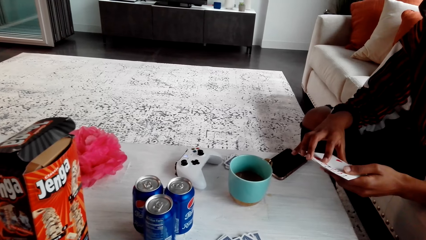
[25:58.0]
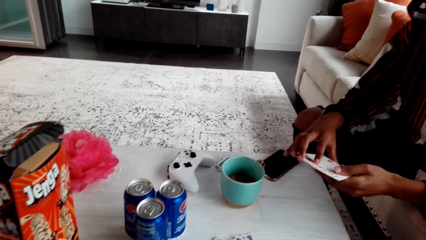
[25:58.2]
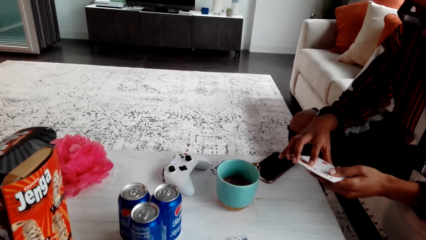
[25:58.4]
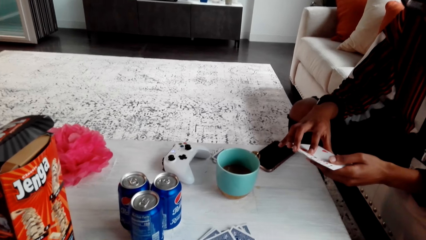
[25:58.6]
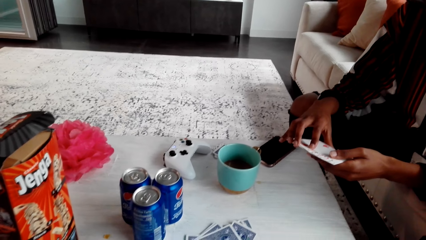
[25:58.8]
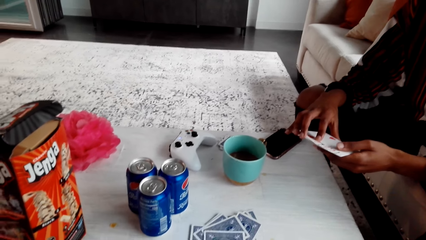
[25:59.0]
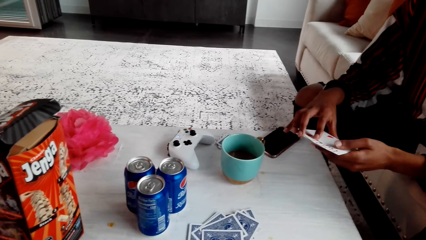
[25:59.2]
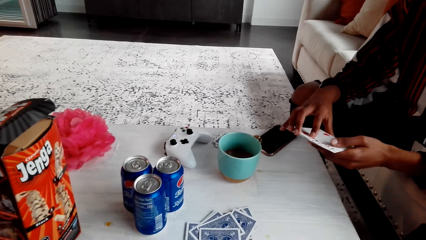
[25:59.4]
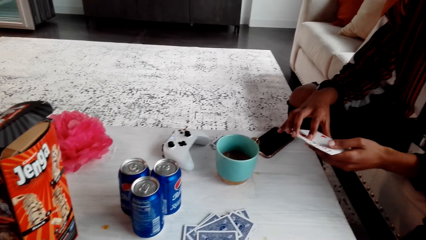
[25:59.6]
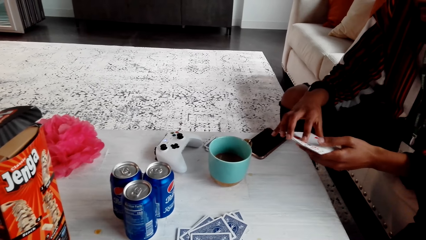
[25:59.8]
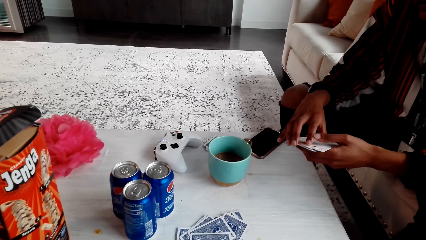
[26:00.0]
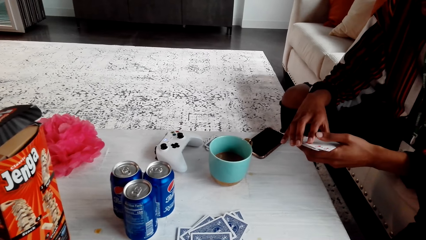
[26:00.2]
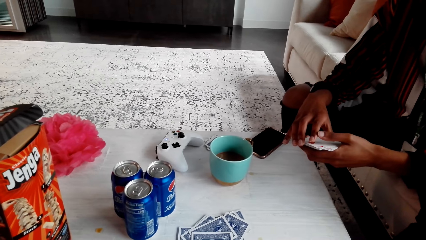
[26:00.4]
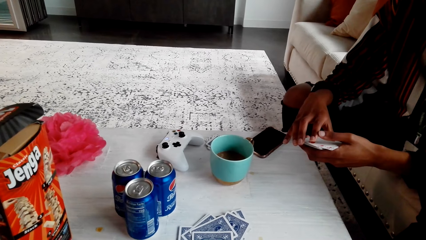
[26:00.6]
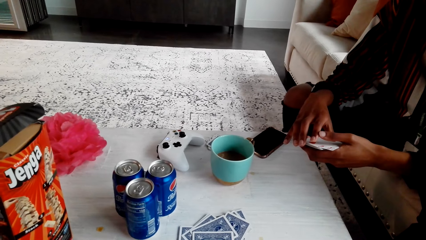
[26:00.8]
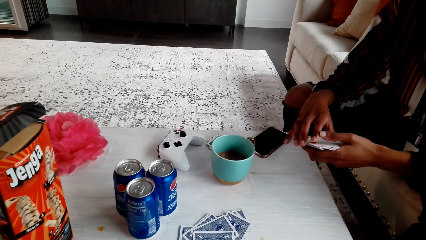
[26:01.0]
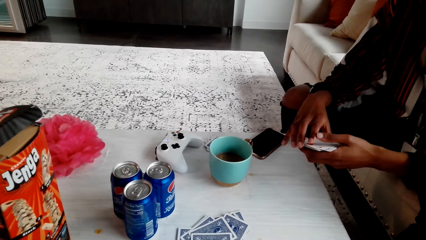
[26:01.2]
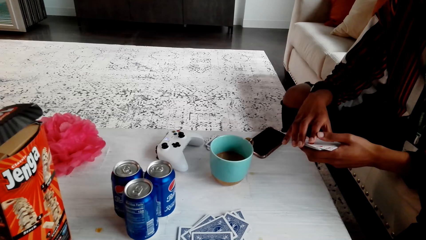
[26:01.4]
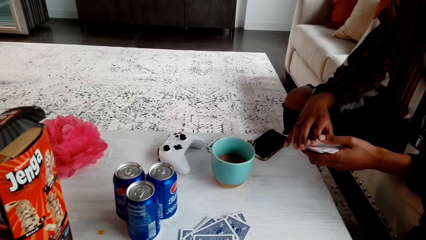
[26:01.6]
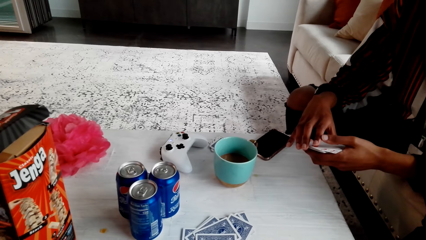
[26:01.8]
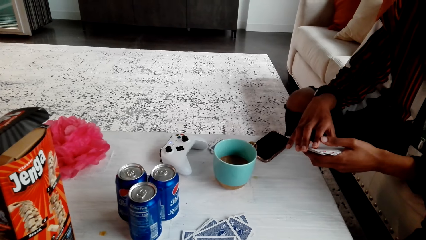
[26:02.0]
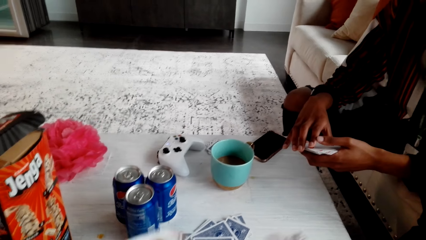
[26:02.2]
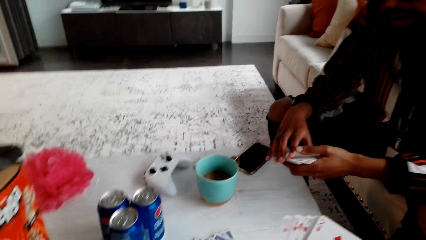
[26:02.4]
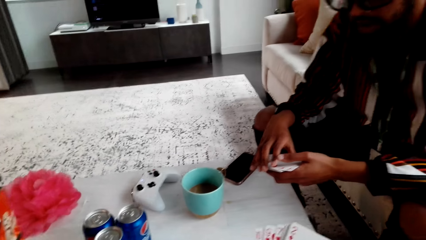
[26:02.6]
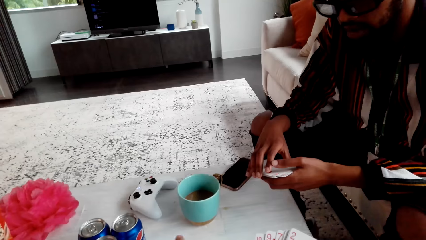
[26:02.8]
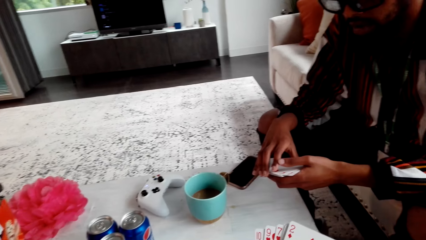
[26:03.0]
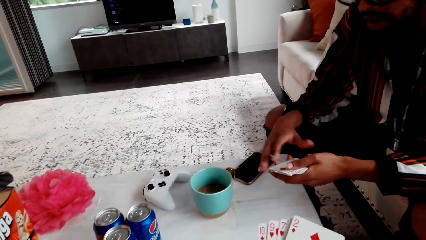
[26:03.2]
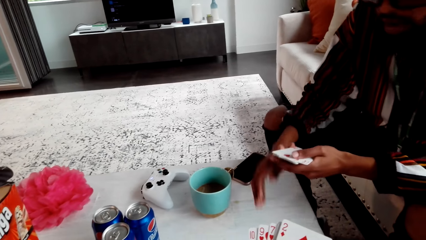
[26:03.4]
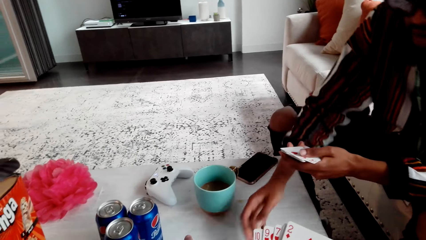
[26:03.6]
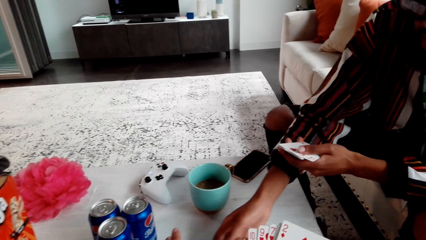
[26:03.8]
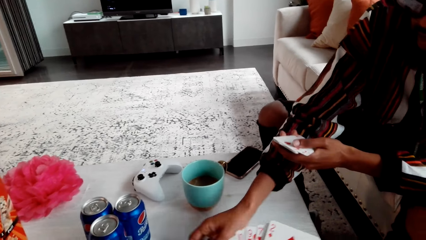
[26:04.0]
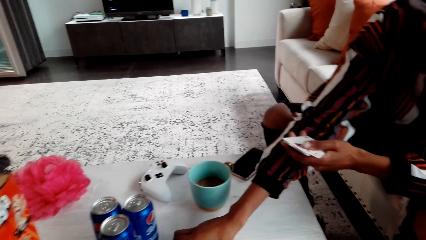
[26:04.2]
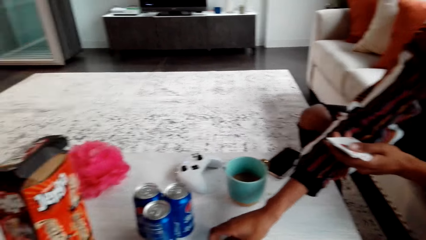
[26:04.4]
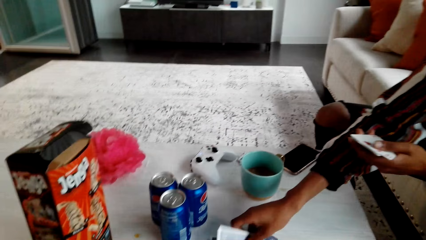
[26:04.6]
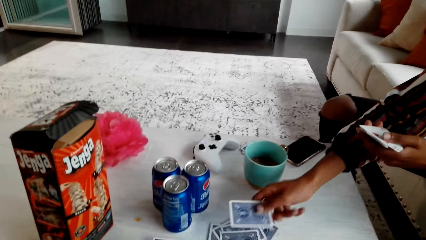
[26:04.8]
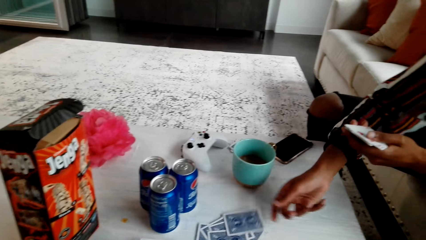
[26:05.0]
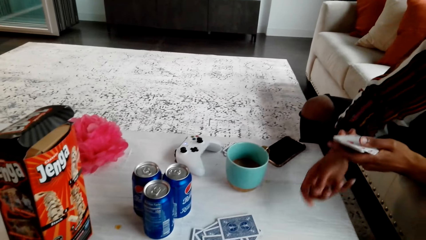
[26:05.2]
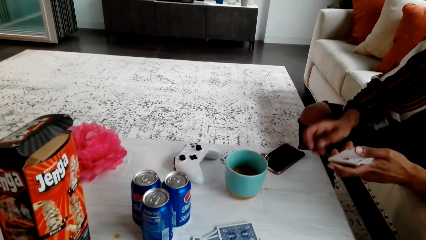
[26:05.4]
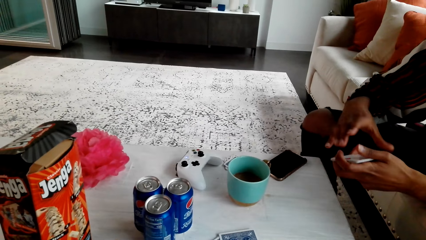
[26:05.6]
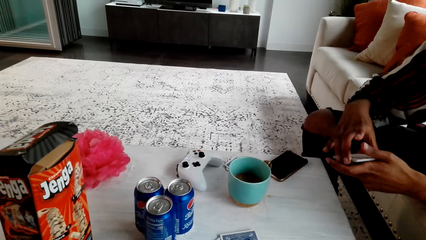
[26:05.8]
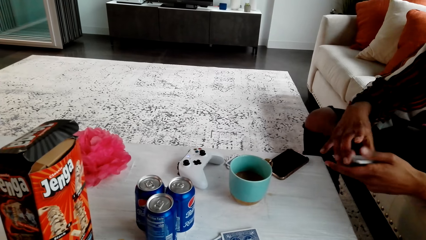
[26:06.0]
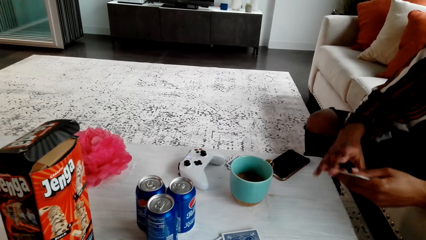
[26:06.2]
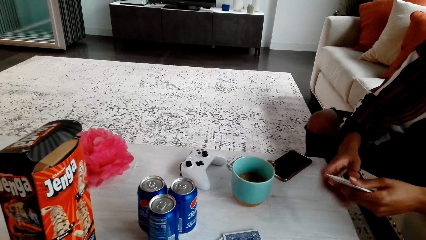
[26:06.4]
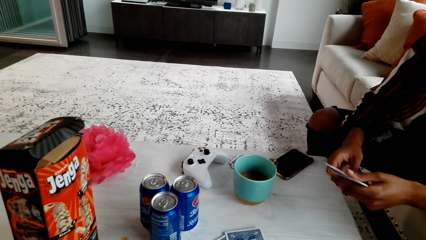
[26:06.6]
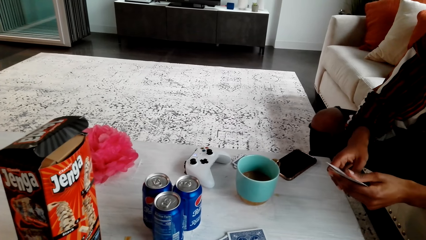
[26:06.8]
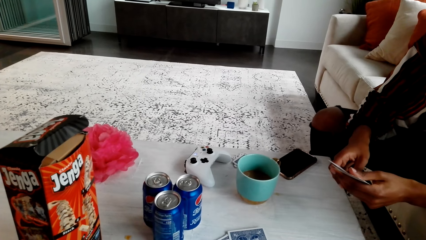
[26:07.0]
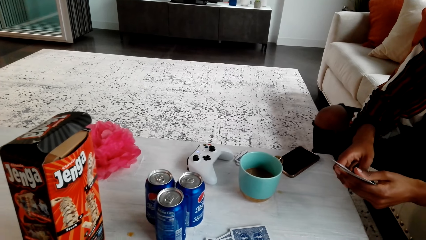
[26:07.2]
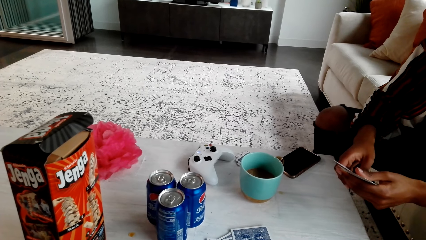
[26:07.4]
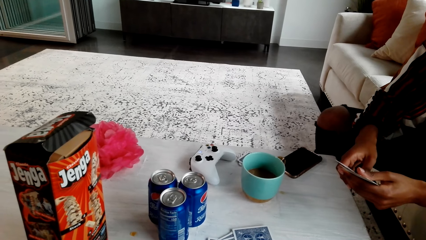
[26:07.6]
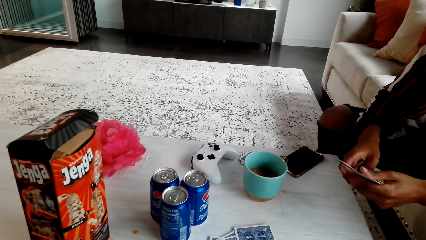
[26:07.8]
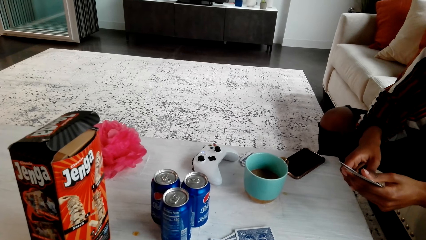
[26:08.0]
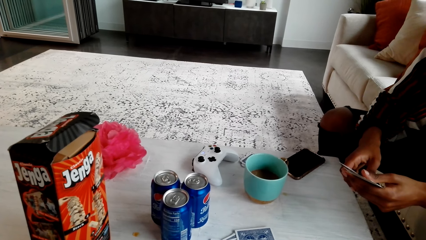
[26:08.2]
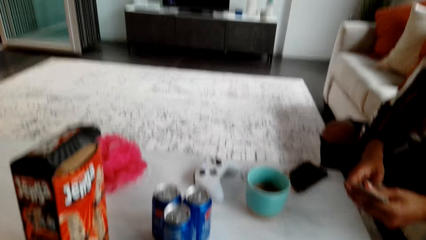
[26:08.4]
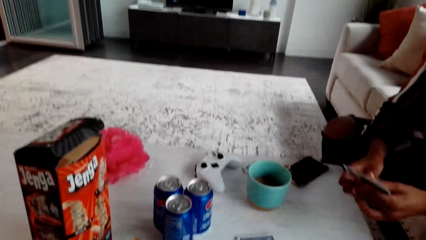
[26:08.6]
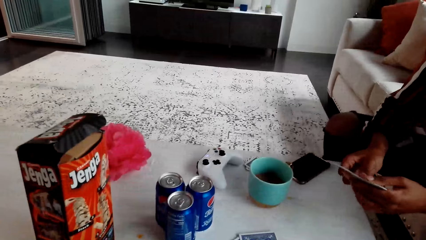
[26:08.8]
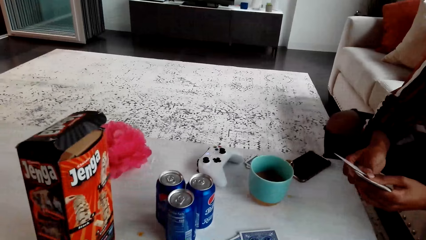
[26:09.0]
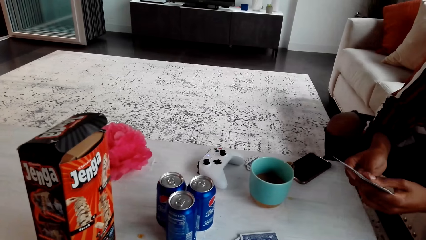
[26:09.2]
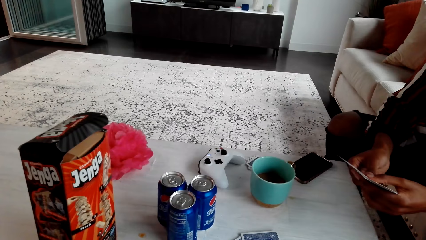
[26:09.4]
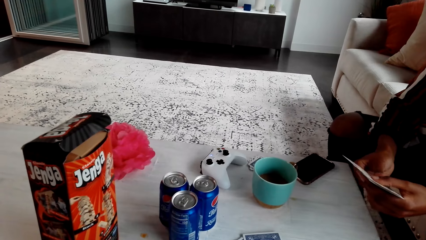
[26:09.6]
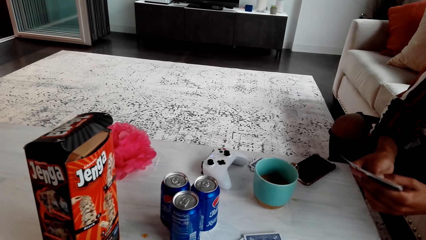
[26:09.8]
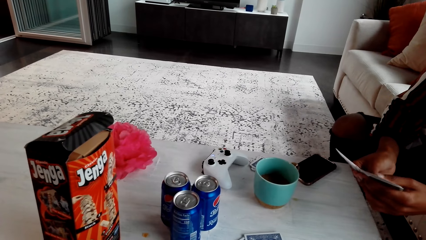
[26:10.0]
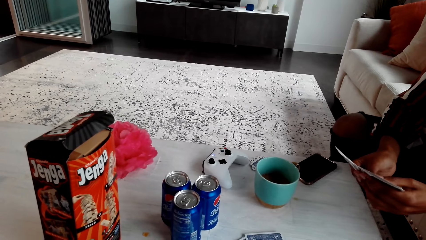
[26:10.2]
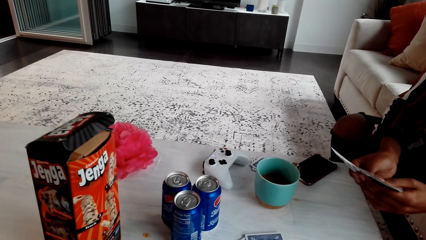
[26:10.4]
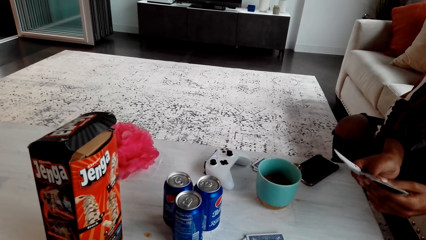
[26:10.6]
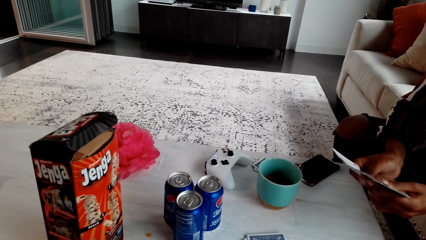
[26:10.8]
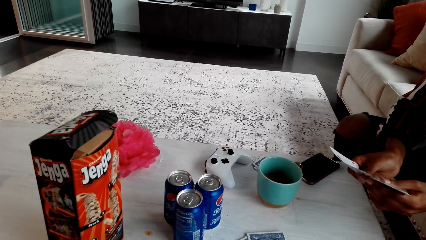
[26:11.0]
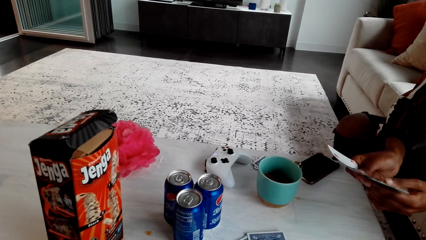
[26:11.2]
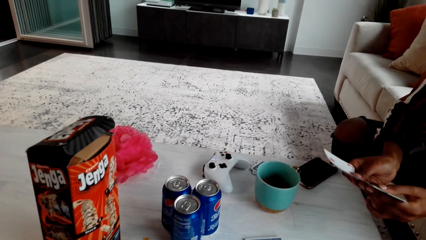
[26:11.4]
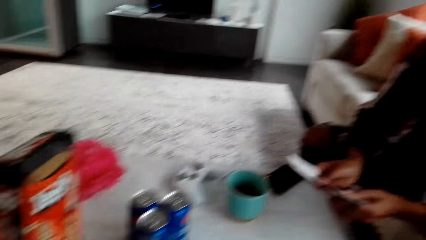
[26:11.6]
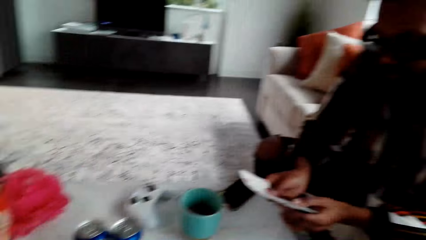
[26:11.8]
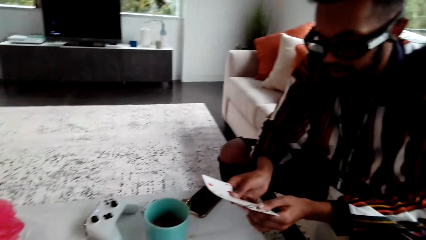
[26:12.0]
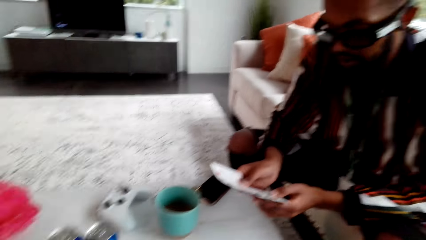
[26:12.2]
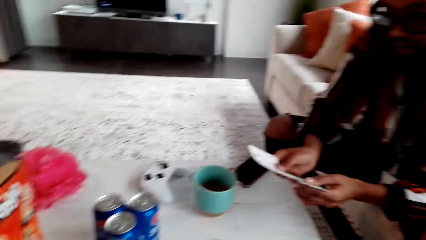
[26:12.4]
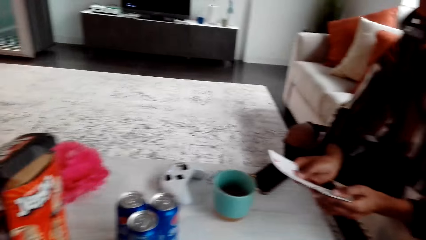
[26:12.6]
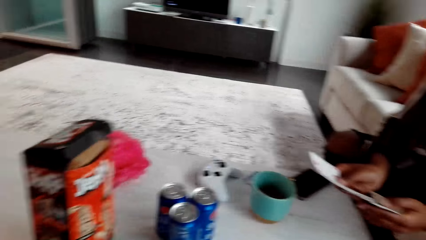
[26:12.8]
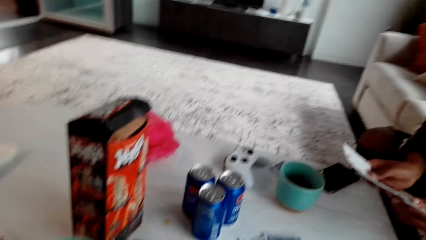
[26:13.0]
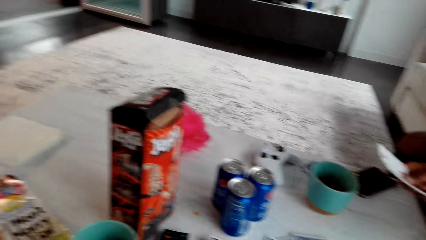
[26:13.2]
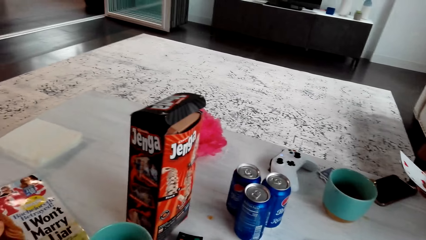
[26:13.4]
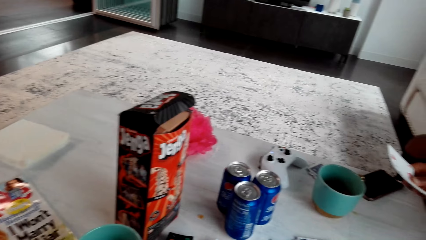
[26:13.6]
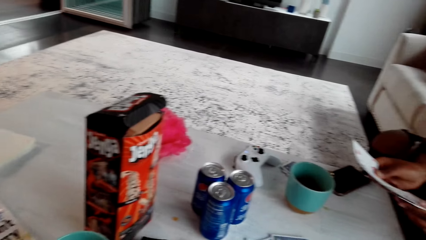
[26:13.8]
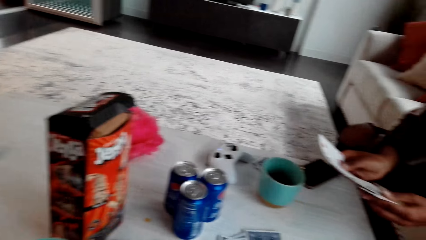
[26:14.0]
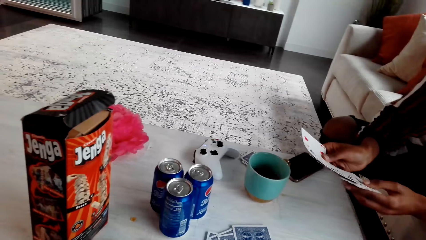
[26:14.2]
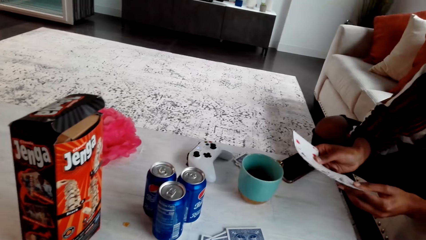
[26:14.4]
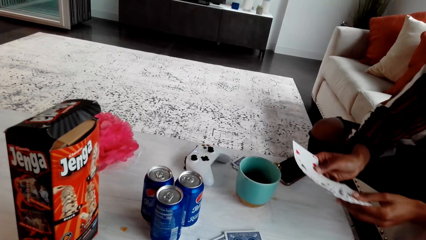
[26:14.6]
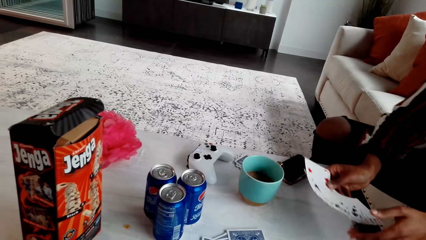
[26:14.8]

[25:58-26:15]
A man counts cards and speaks to the camera wearer. The man touches a card, picks up a card, drops the card, goes through the cards, holds the cards, speaks to the camera wearer and counts the cards. The camera wearer speaks. The man speaks. The camera wearer looks around.
